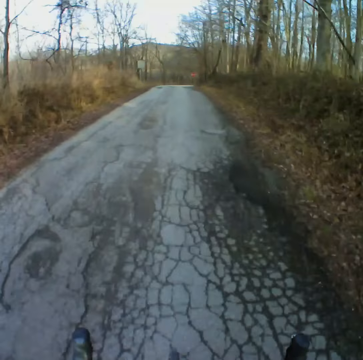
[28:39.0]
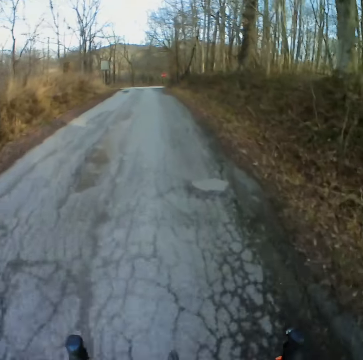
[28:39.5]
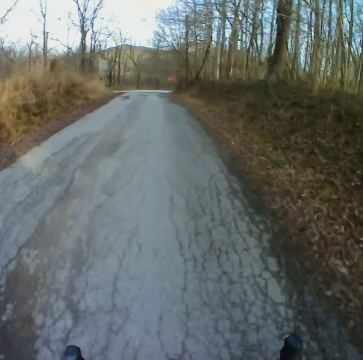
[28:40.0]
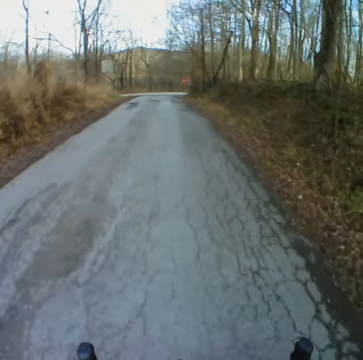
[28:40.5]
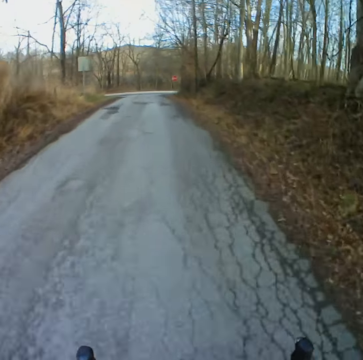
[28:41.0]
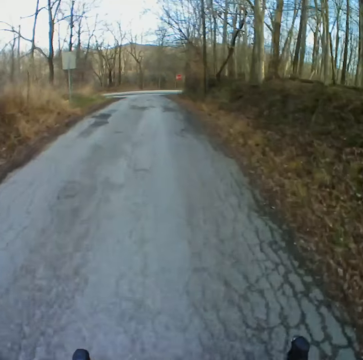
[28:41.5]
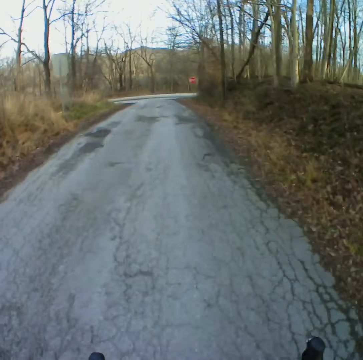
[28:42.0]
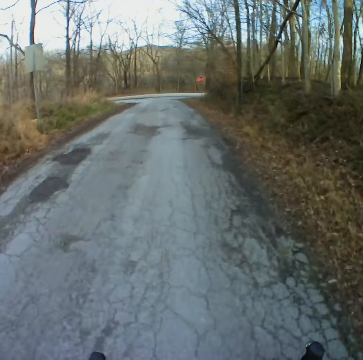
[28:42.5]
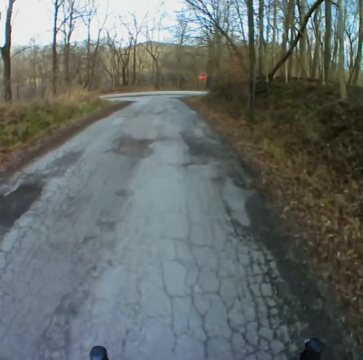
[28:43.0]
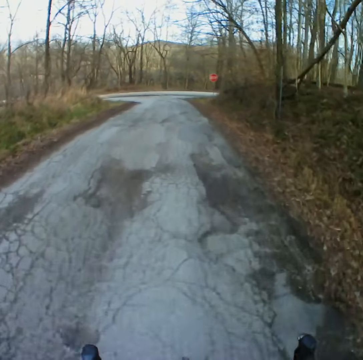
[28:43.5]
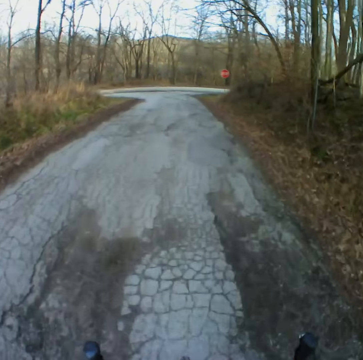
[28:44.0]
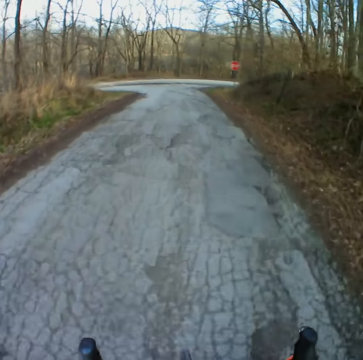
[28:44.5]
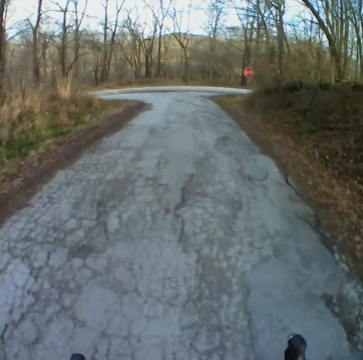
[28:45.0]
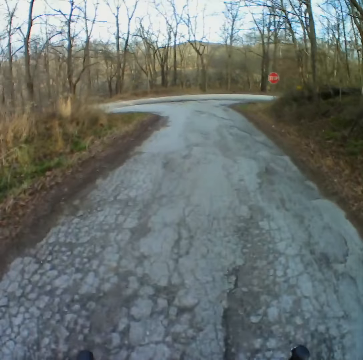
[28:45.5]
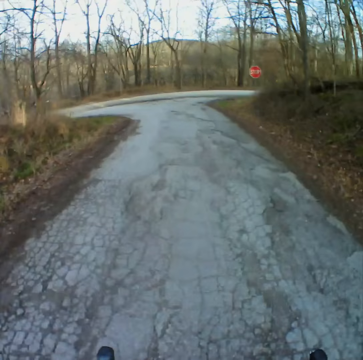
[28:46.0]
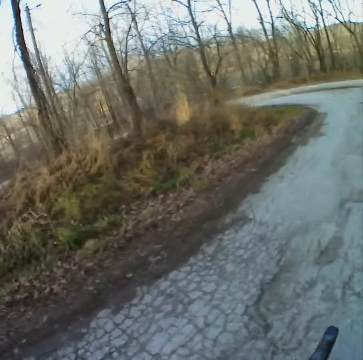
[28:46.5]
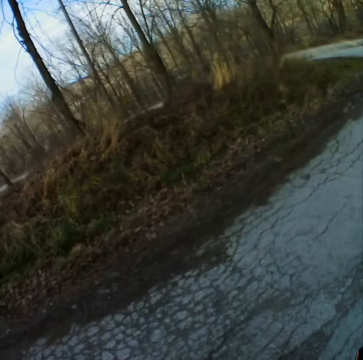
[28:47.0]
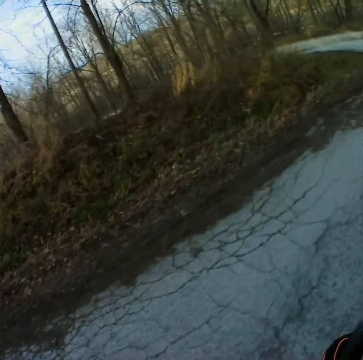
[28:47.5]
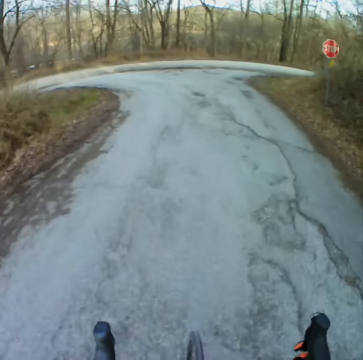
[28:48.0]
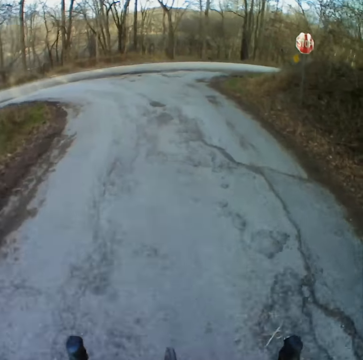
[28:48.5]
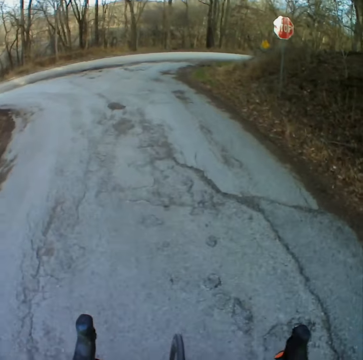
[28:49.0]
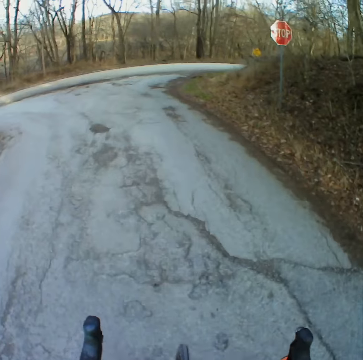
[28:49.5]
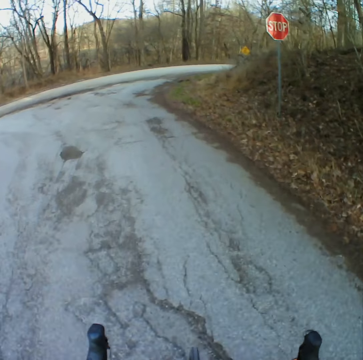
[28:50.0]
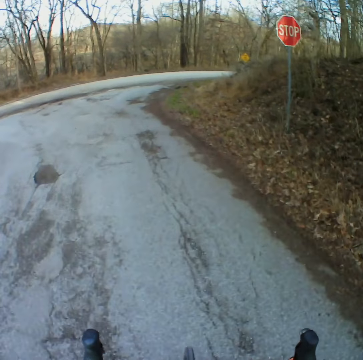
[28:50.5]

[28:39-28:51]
The camera wearer slows down. They look left.

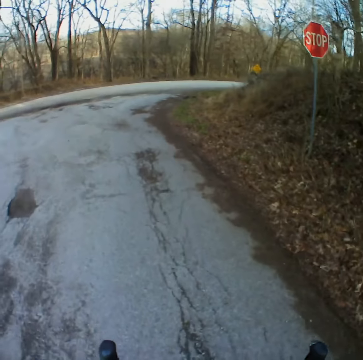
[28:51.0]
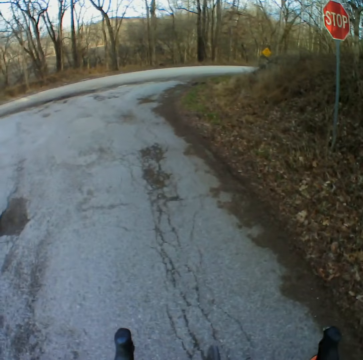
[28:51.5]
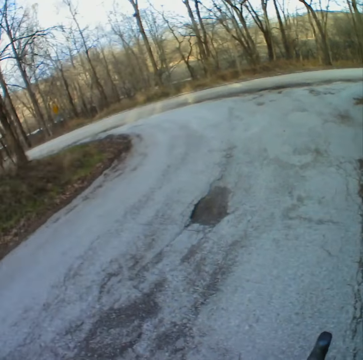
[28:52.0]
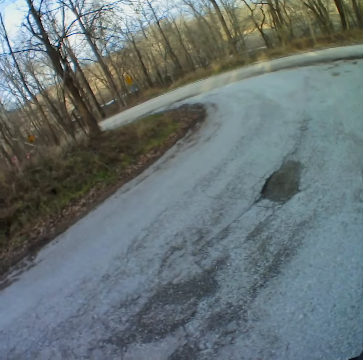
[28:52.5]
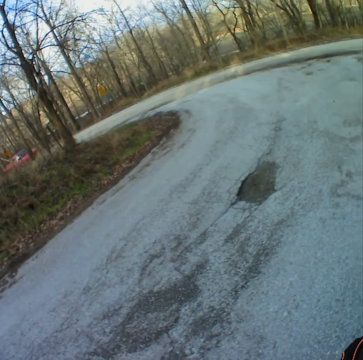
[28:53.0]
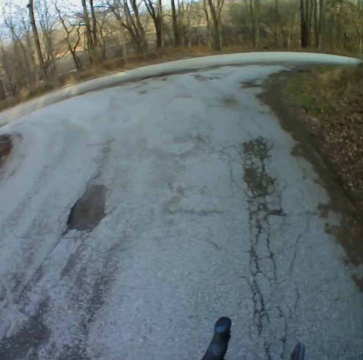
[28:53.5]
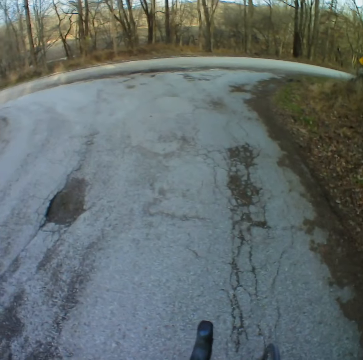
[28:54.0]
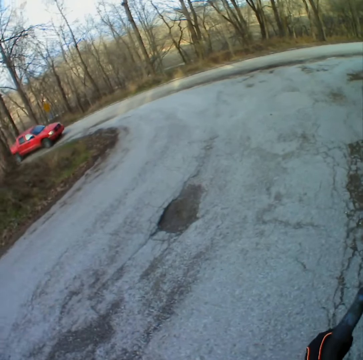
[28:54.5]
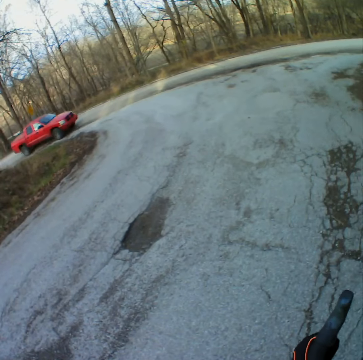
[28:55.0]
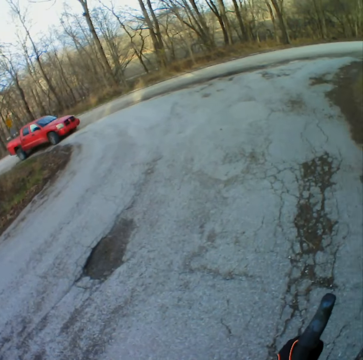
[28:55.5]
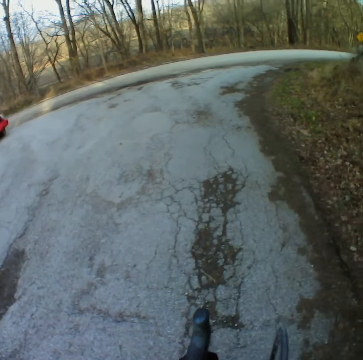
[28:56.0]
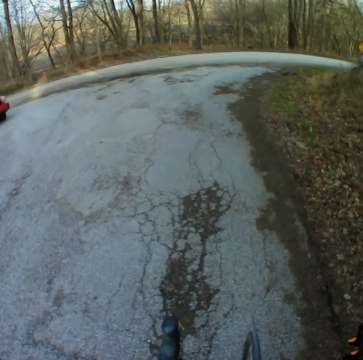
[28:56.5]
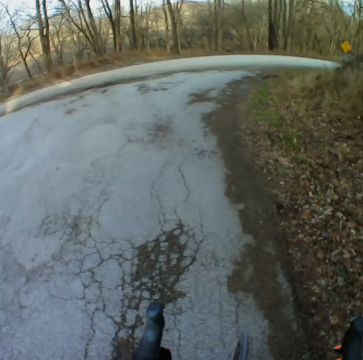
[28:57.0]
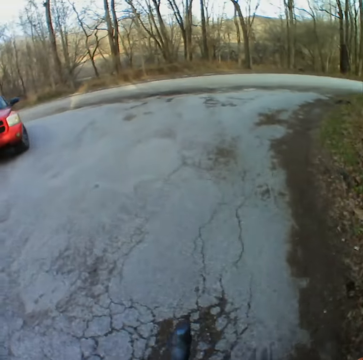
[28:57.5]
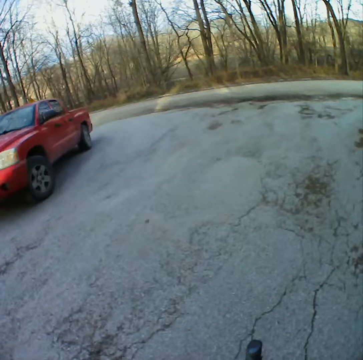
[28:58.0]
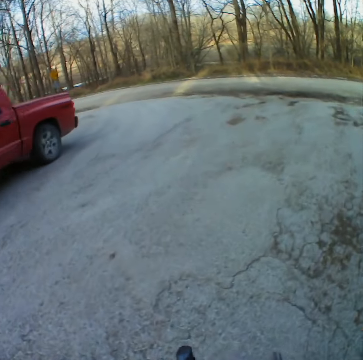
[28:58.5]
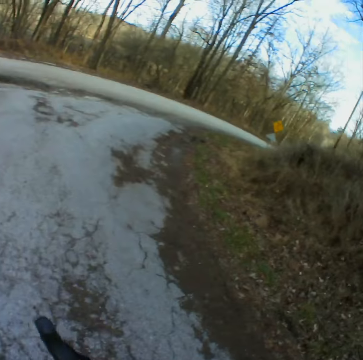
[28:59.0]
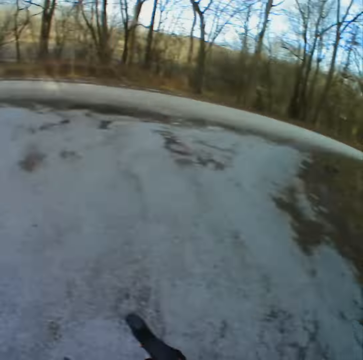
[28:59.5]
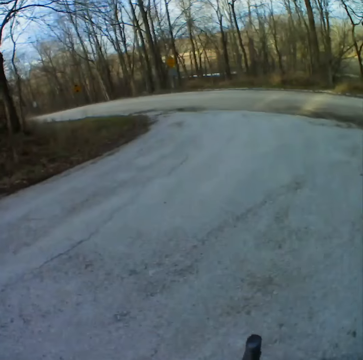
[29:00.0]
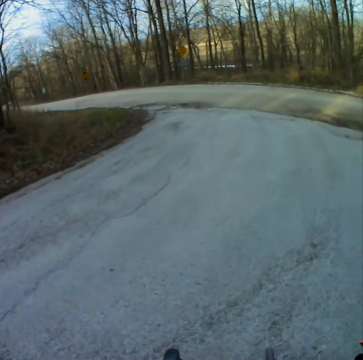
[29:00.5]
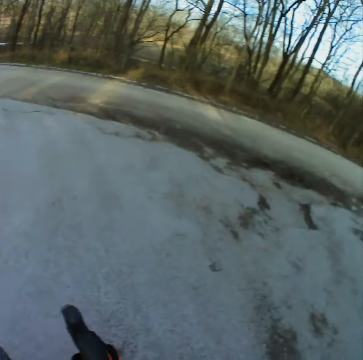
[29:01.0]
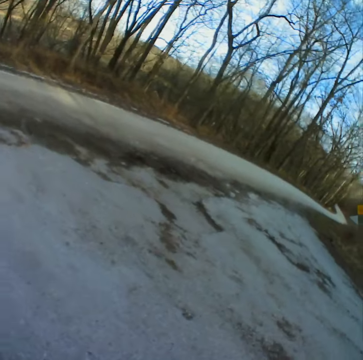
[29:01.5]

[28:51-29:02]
The camera wearer stops cycling. They cycle slowly. They look right.

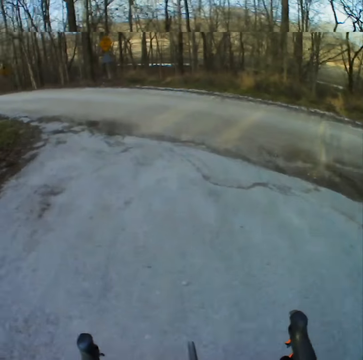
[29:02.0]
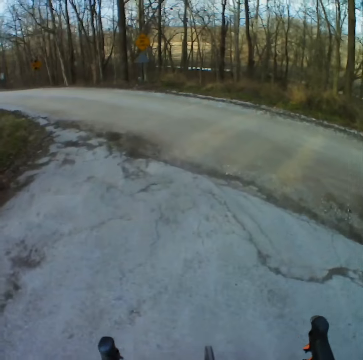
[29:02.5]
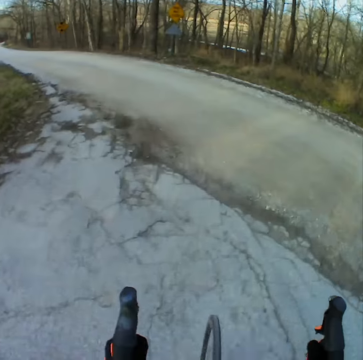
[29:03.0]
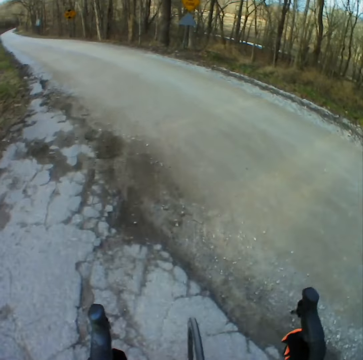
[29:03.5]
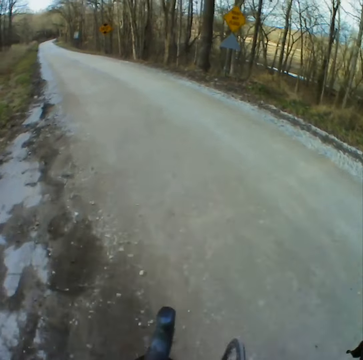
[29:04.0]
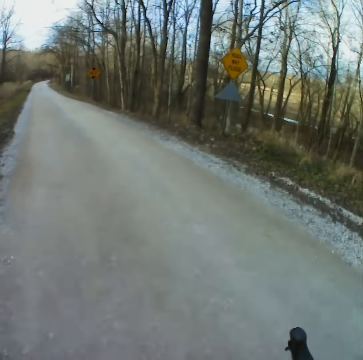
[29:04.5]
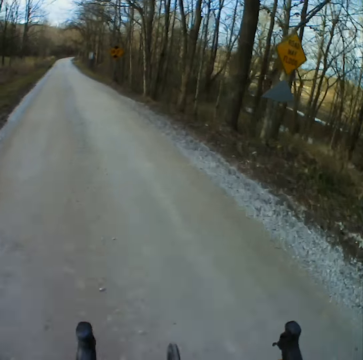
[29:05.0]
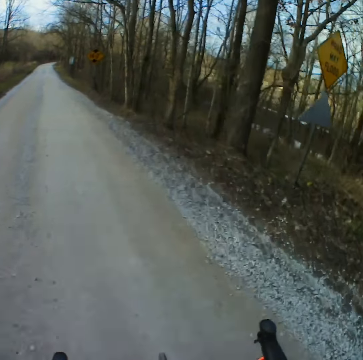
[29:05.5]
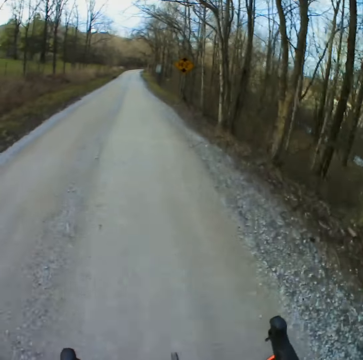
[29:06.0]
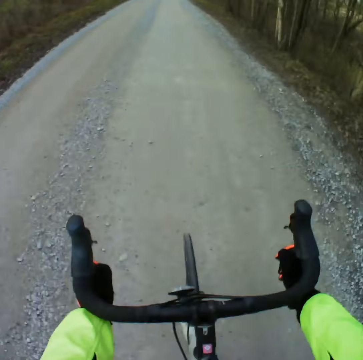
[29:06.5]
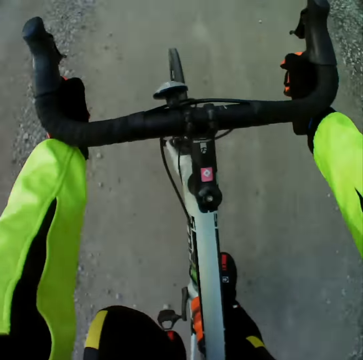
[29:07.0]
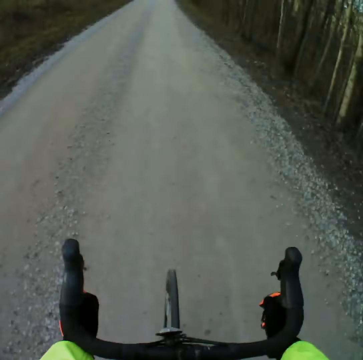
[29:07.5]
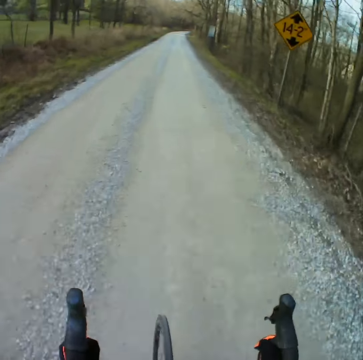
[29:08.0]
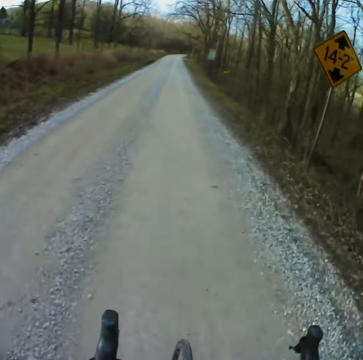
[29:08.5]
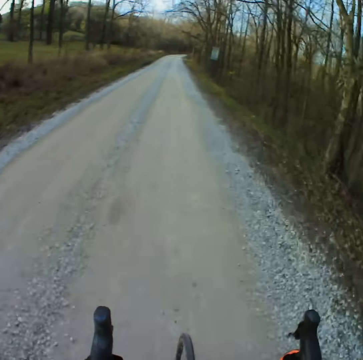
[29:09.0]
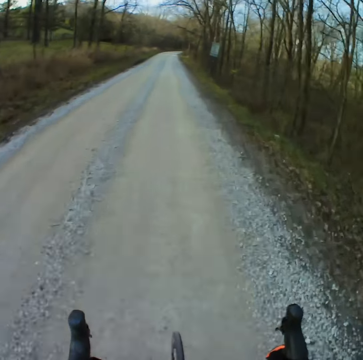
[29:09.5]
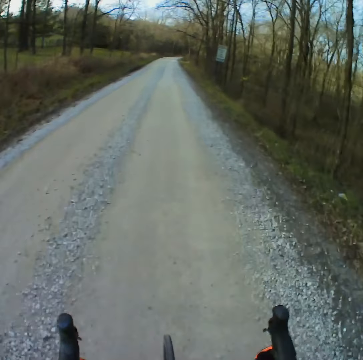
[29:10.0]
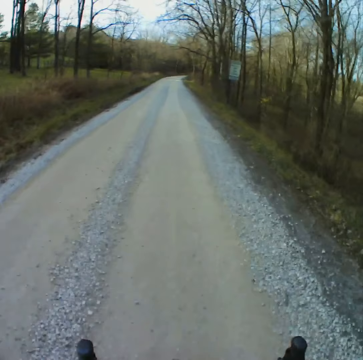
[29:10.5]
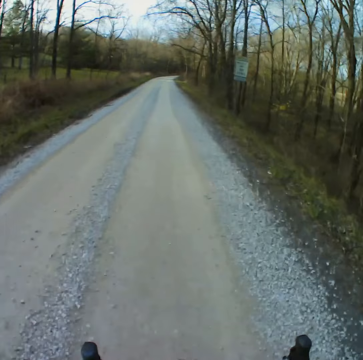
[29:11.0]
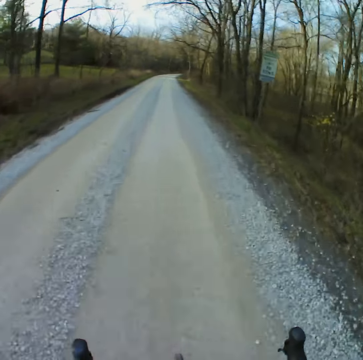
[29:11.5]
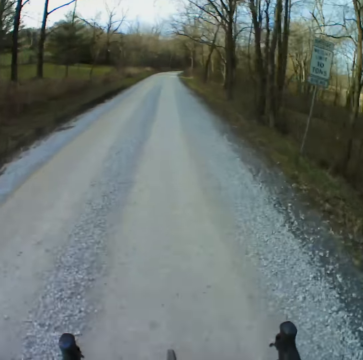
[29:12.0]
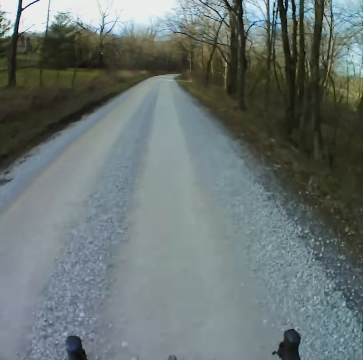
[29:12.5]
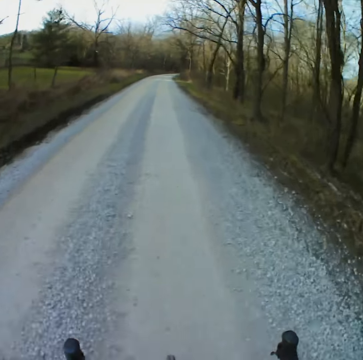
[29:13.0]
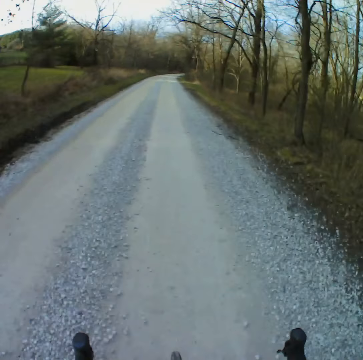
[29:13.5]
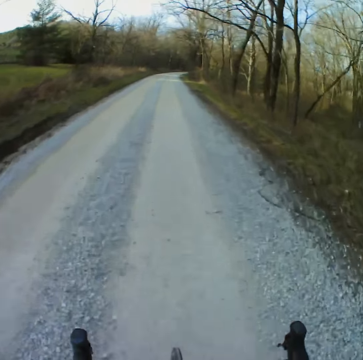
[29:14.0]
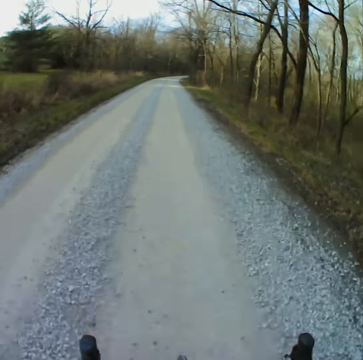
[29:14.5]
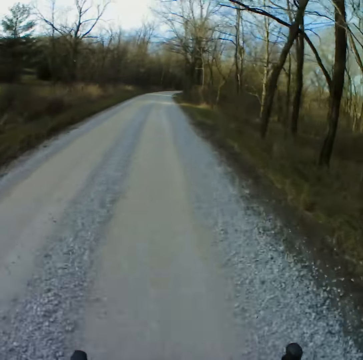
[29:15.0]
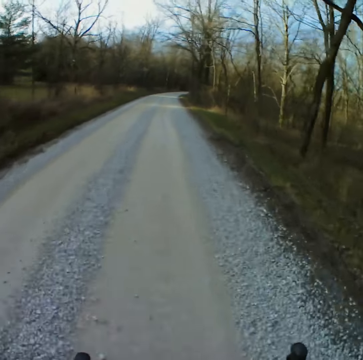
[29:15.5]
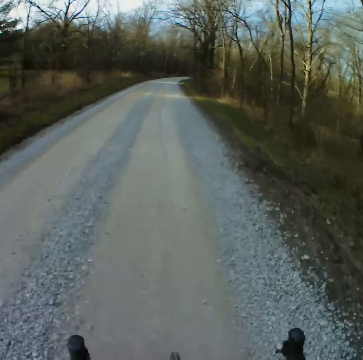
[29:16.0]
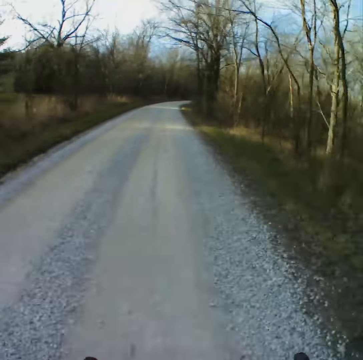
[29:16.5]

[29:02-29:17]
The camera wearer cycles along the road. They look at the bicycle. They look in front. They cycle along the road.
